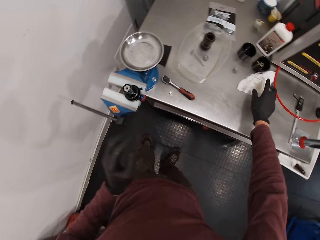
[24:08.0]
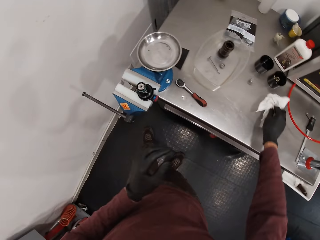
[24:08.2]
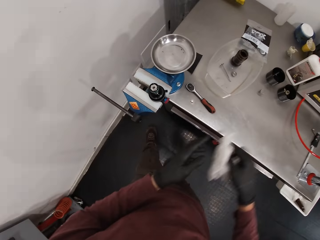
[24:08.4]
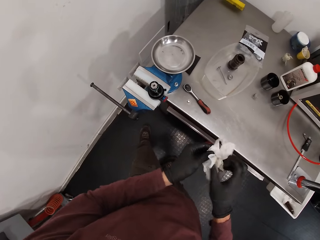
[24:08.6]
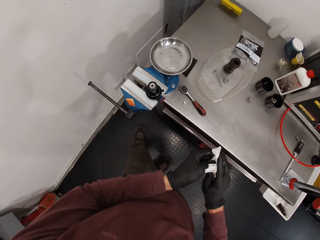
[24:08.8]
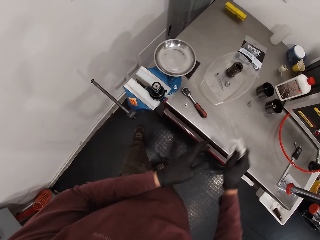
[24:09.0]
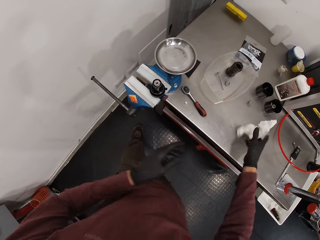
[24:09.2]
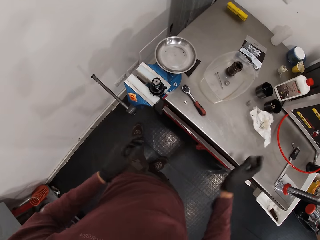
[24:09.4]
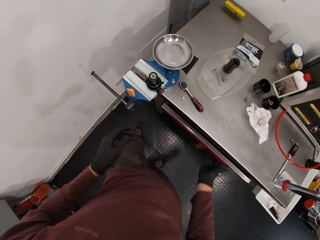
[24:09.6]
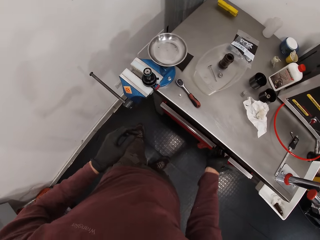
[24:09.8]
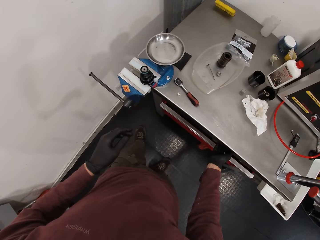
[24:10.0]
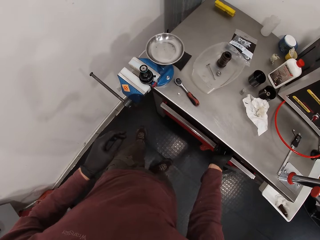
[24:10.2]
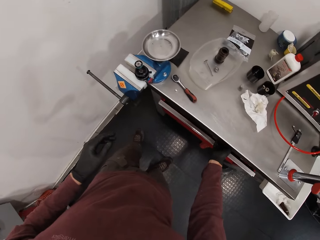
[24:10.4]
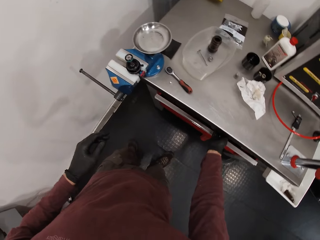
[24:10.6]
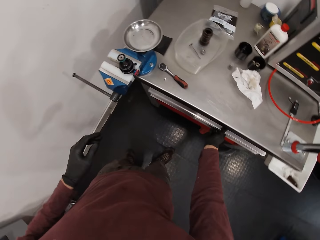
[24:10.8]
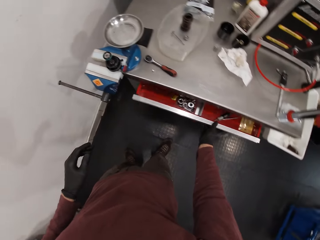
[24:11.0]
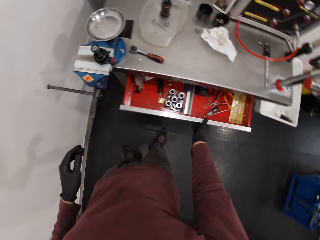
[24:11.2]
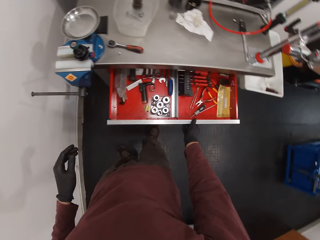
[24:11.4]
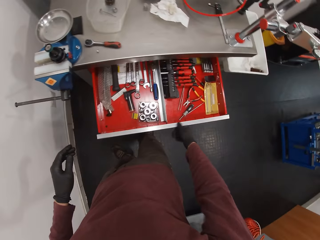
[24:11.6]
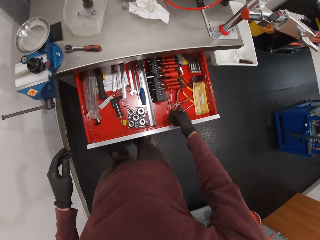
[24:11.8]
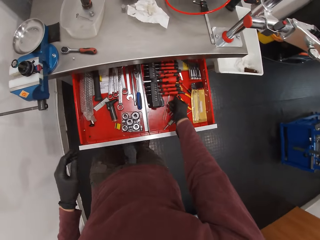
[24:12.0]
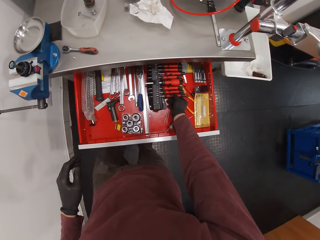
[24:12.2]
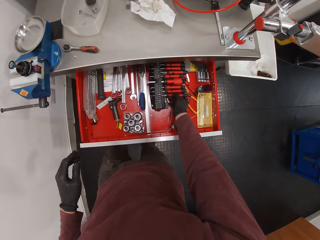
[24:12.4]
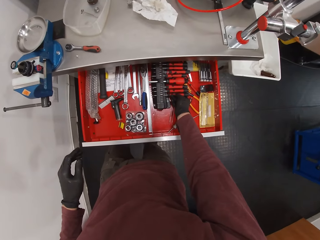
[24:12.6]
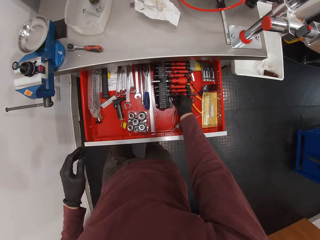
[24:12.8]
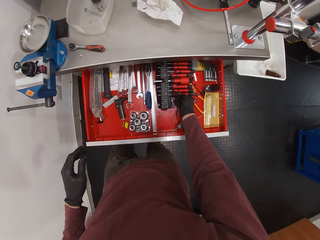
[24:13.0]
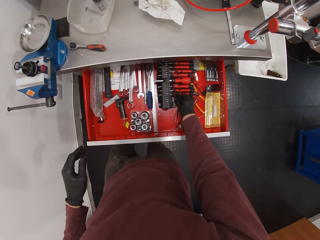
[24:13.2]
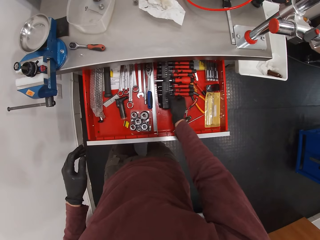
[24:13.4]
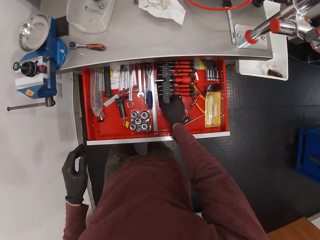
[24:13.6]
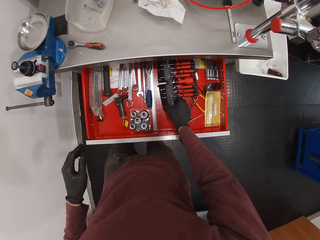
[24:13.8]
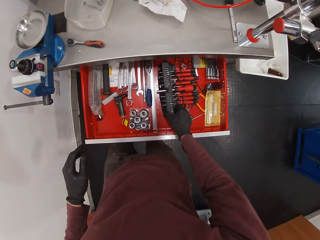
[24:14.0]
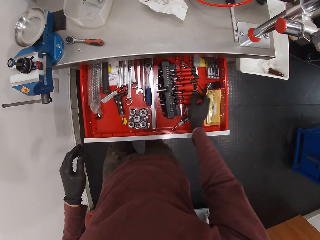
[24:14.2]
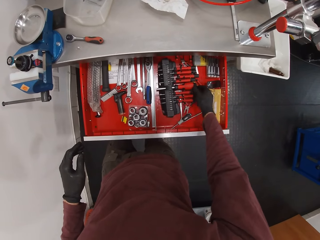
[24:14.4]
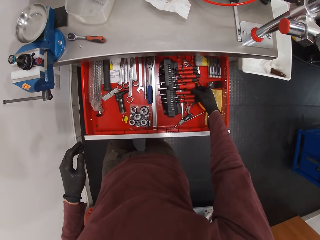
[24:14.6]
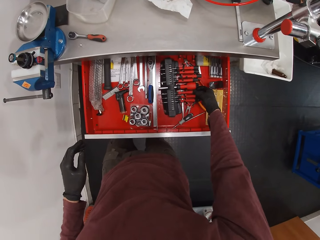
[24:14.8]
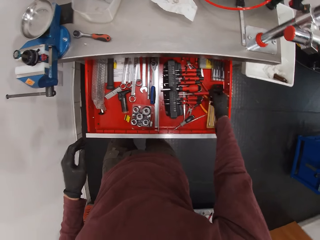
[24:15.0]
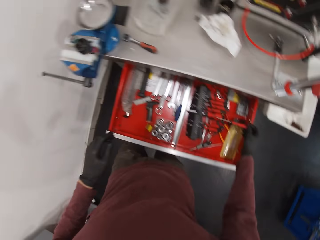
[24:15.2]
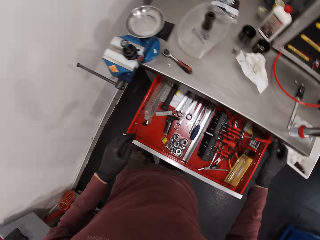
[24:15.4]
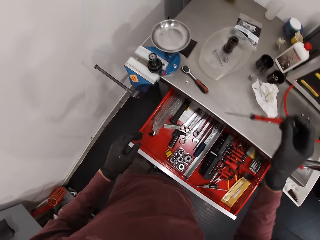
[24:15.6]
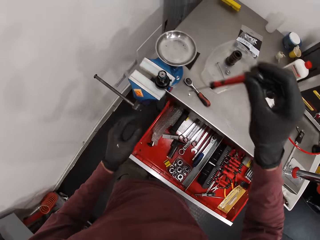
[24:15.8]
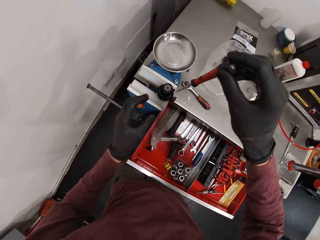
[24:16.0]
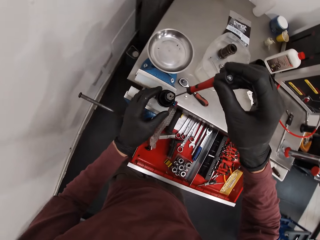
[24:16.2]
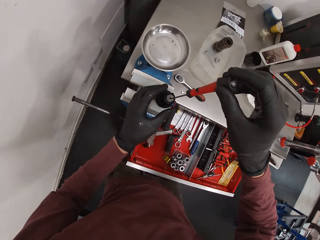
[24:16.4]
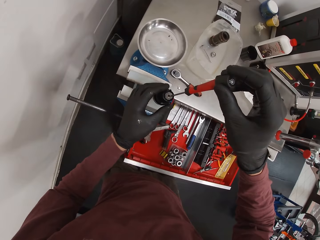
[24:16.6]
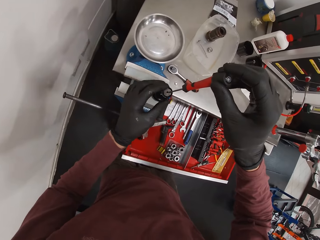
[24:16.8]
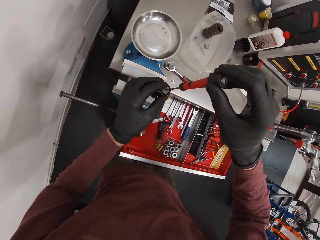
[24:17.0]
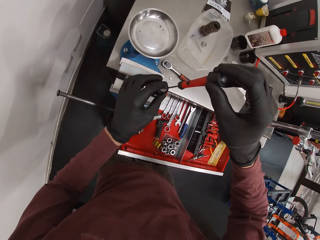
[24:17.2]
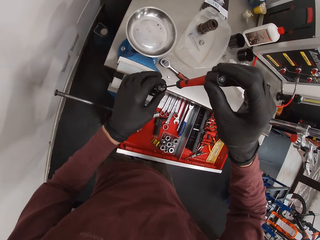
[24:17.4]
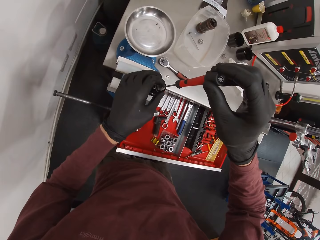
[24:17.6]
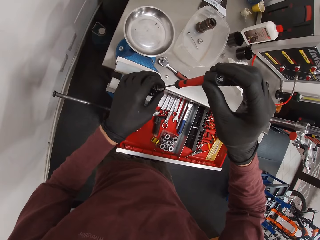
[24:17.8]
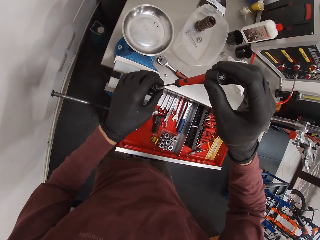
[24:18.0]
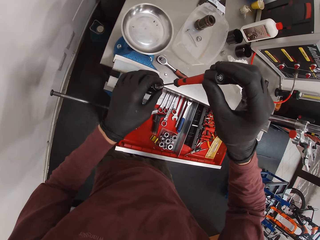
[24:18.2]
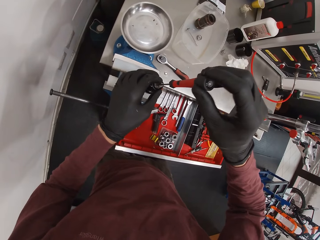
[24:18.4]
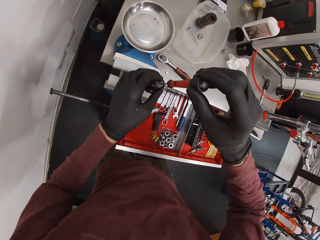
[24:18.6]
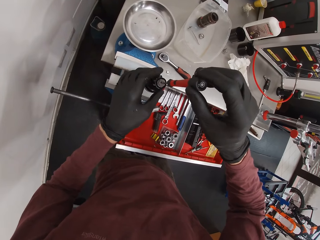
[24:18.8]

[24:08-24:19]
The camera wearer picks up a tissue from the workstation with his right hand. He wipes his hands with the tissue. He drops the tissue on the workstation with his right hand. He moves both hands. He opens the drawer with his right hand. He moves the right hand. He touches a screwdriver in the drawer with his right hand. He moves a screwdriver stand in the drawer with his right hand. He removes the screwdriver from the screwdriver stand with his right hand. He lifts the screwdriver. He holds a part of the machine with his left hand. He places the screwdriver in the machine with his right hand.

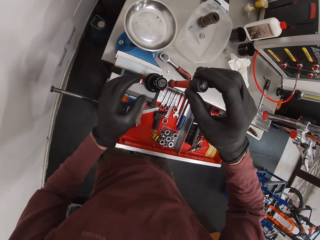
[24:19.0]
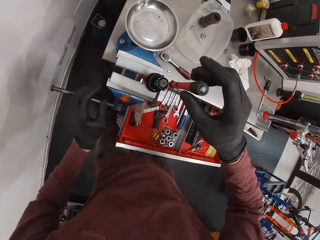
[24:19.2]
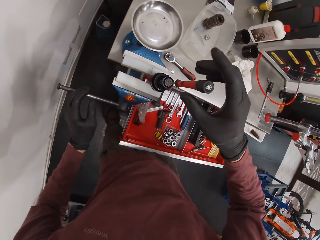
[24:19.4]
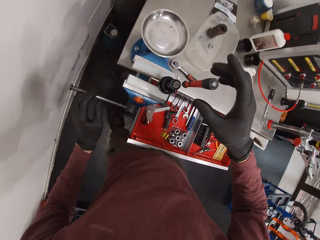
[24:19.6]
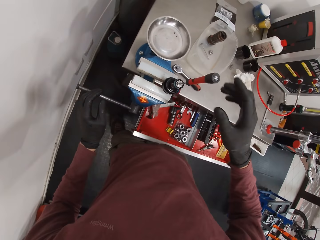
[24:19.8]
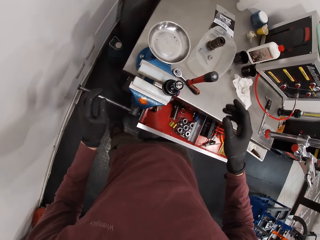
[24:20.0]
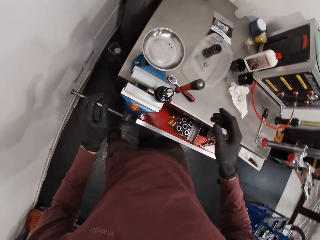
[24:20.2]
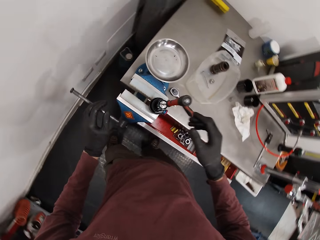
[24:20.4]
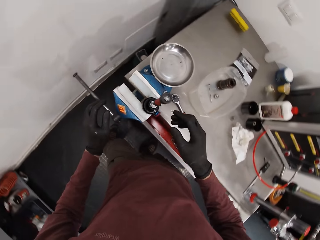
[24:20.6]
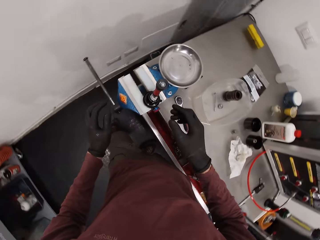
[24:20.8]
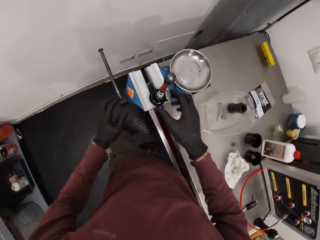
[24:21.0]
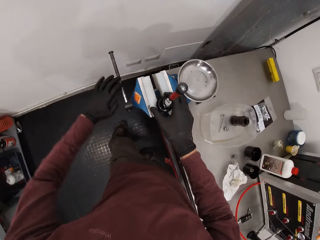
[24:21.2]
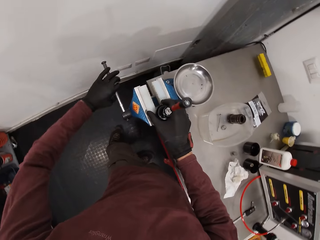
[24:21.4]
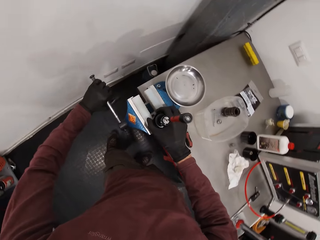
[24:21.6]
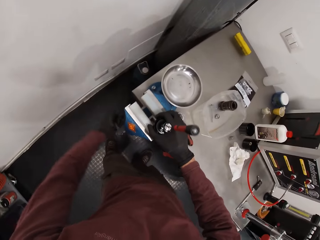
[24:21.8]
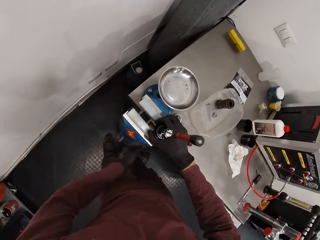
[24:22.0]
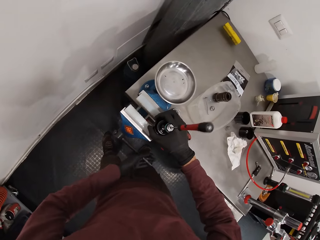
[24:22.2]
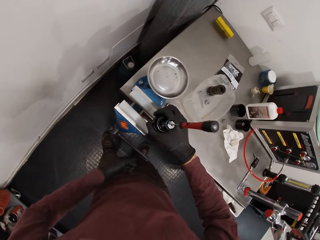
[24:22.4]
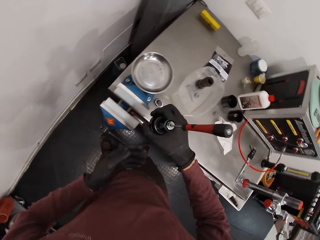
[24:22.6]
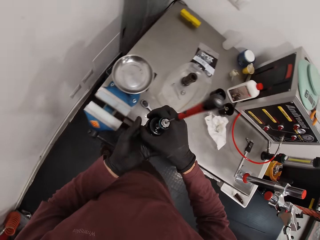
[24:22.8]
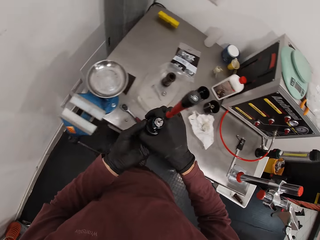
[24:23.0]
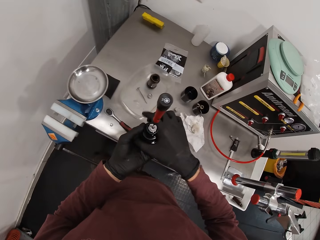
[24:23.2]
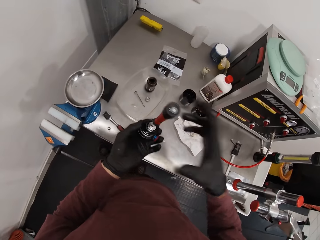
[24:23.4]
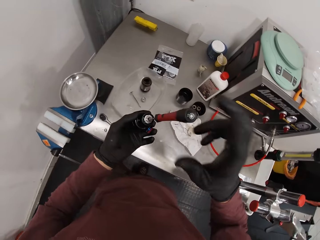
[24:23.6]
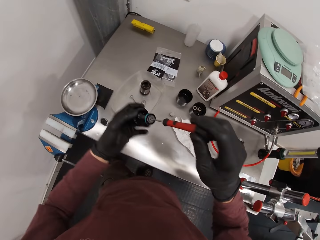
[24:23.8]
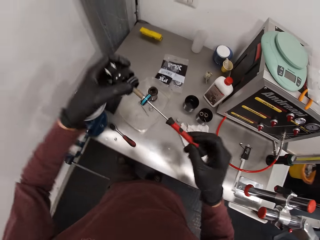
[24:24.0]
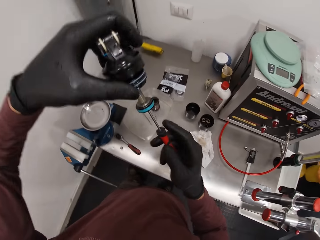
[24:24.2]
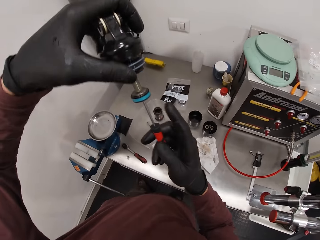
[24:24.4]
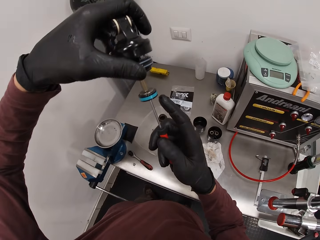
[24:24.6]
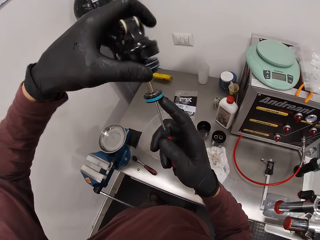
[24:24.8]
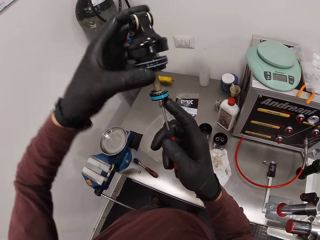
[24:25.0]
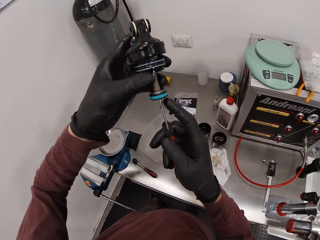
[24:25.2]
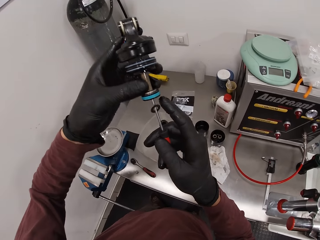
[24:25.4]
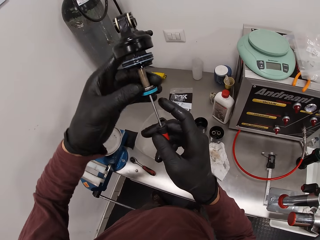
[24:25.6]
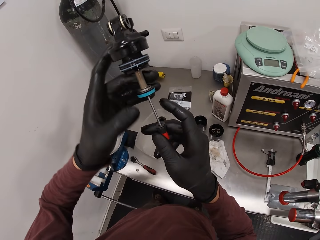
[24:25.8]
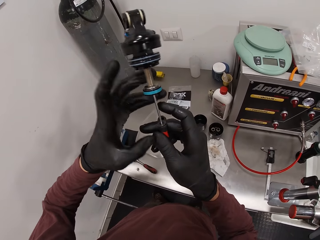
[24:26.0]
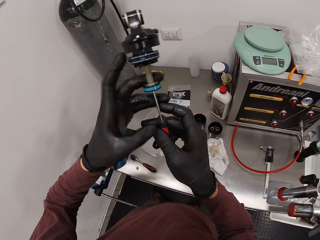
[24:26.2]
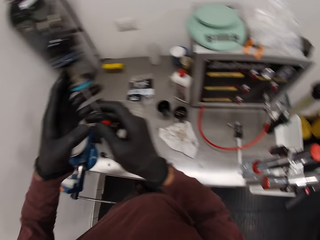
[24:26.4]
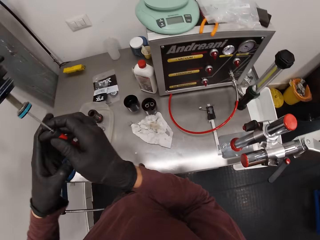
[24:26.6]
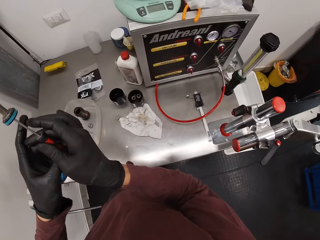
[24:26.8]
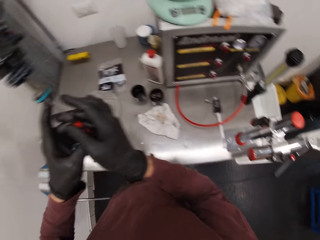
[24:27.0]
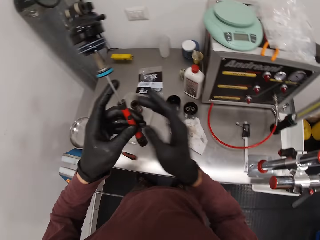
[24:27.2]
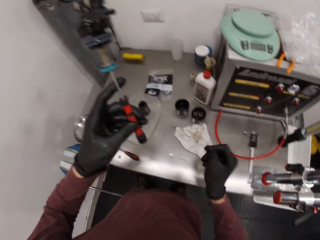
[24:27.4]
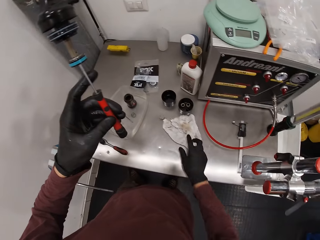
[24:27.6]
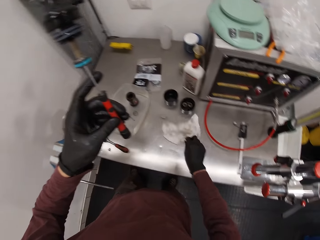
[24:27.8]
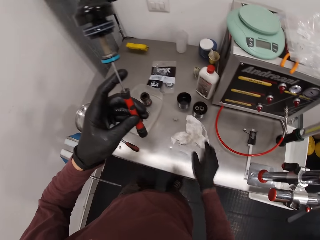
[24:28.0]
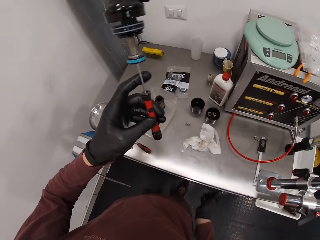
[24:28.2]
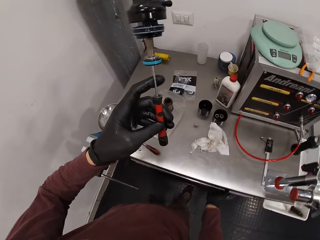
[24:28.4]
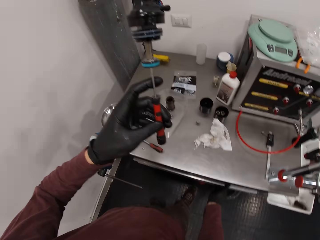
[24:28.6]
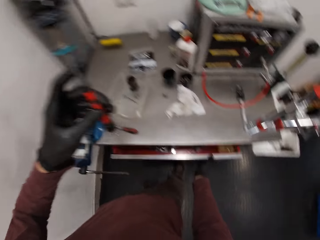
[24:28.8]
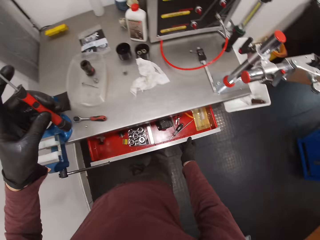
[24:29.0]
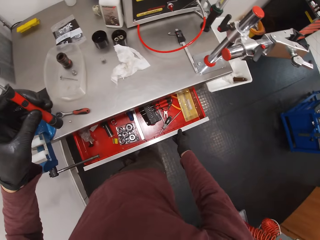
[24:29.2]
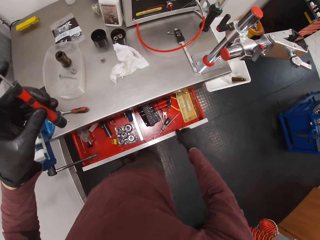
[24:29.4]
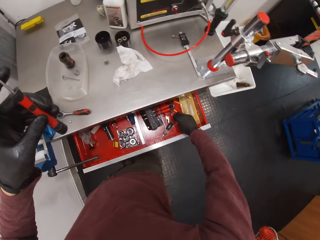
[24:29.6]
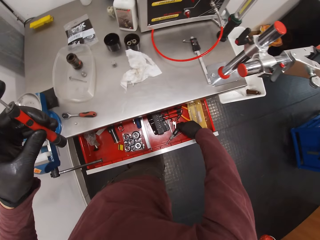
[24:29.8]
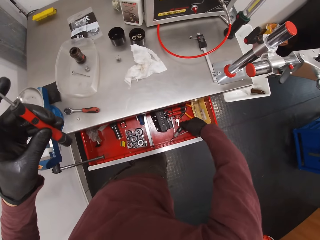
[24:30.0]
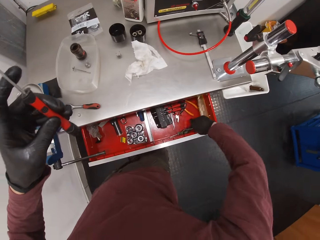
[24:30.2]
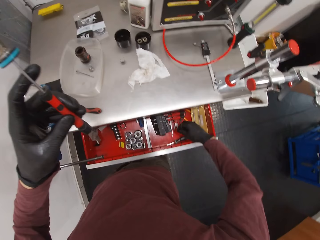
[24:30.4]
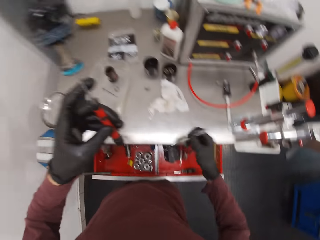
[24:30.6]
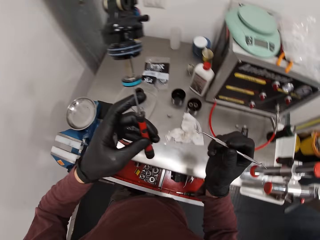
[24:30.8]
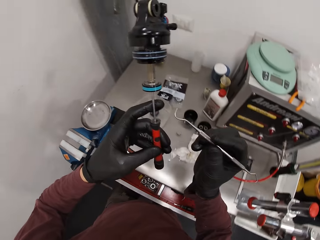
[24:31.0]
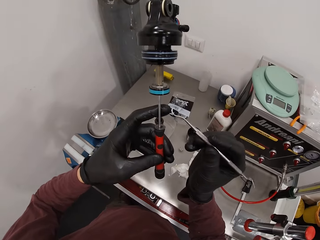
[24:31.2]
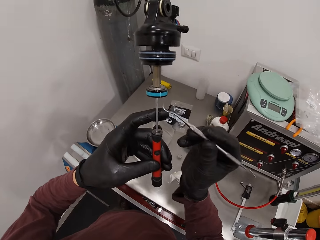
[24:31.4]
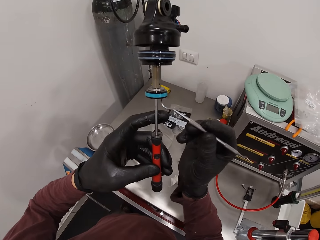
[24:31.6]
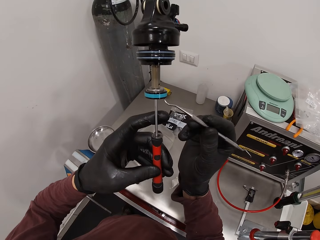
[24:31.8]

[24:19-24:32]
The camera wearer closes the drawer with his right thigh. He lets go of the screwdriver. He moves both hands, makes a step, touches the measuring scale. He holds a second part of the machine with his right hand. He unwinds a part of the machine with his left hand. He removes the second part of the machine with his right hand. He lifts something. He moves the second part of the machine to his left hand. He holds the screwdriver with his right hand. He turns the second part of the machine with both hands. He examines something. He touches a part of the machine with his right hand. He moves the second part of the machine to his left hand. He moves the right hand. He wipes his right hand on the tissue on the workstation. He pulls a tissue from the table. He moves the right hand. He opens the drawer with his right hand. He picks up a picker or bradawl from the drawer with his right hand. He moves the bradawl.
